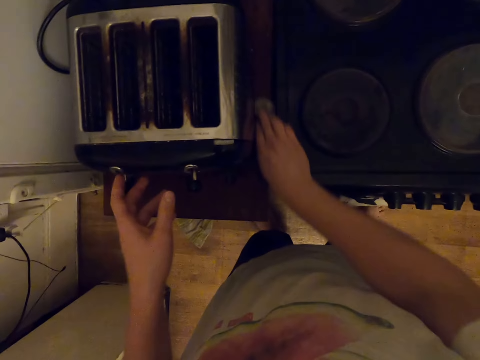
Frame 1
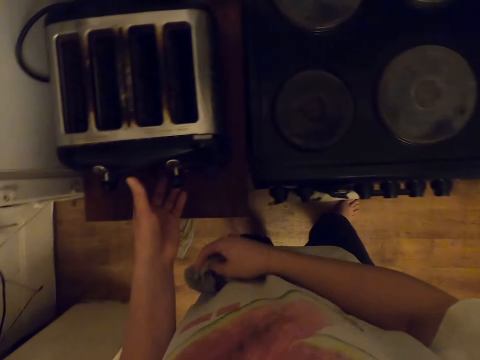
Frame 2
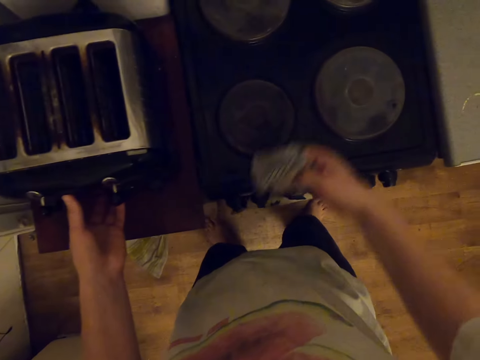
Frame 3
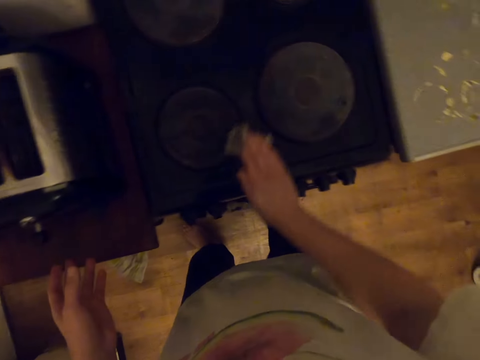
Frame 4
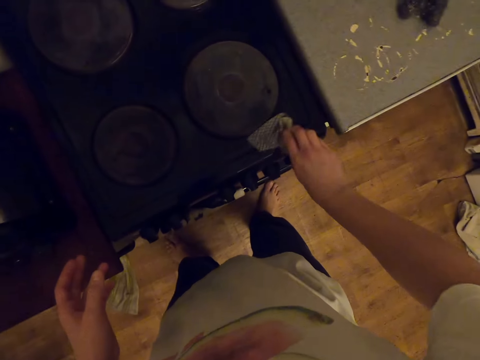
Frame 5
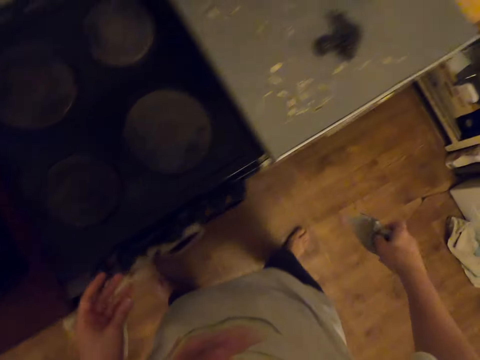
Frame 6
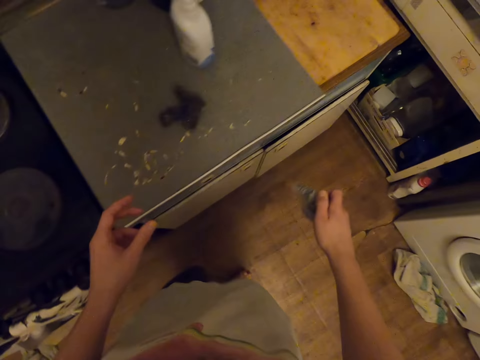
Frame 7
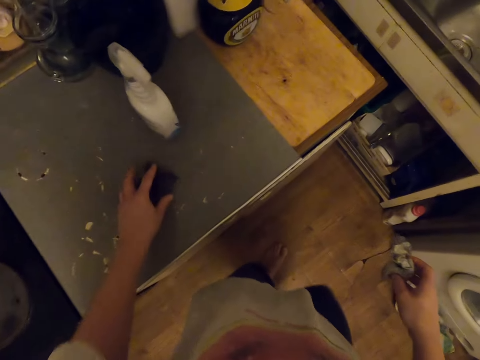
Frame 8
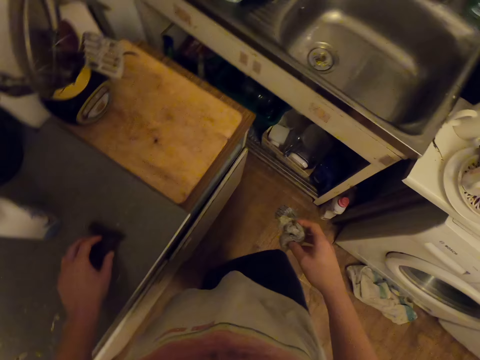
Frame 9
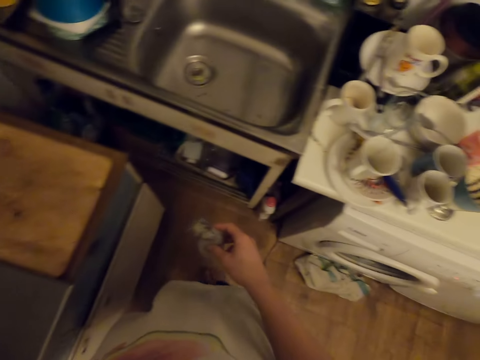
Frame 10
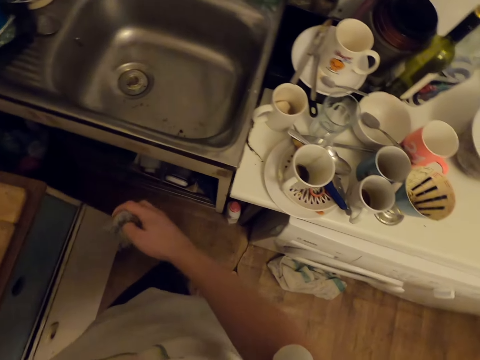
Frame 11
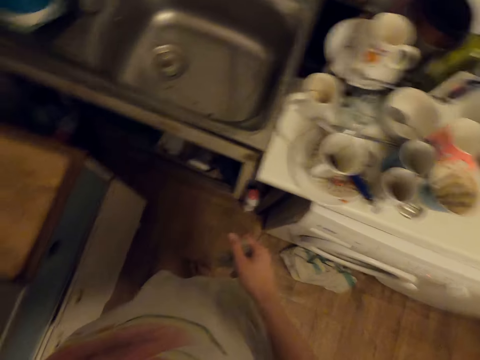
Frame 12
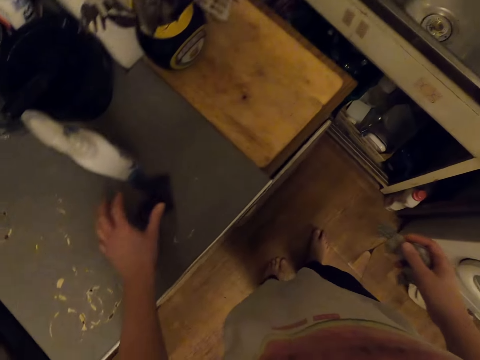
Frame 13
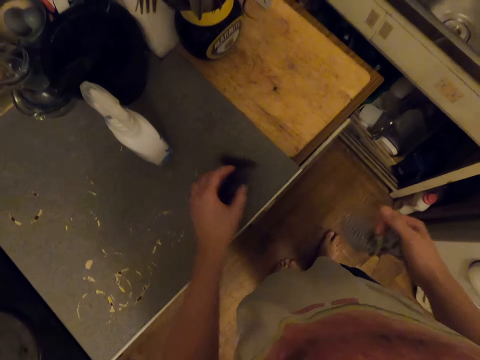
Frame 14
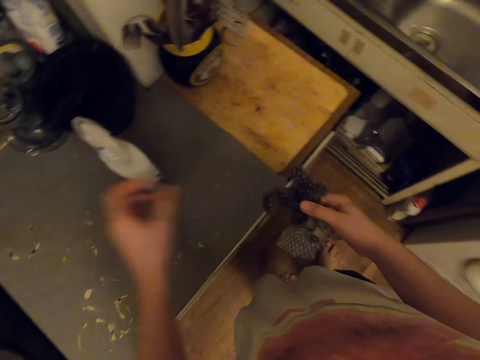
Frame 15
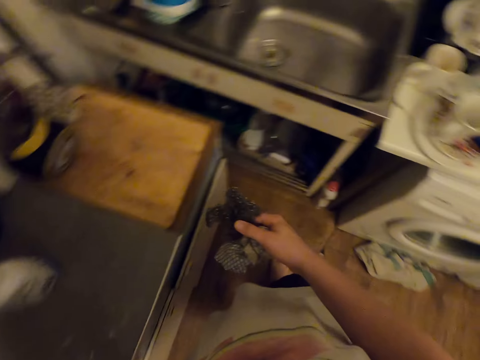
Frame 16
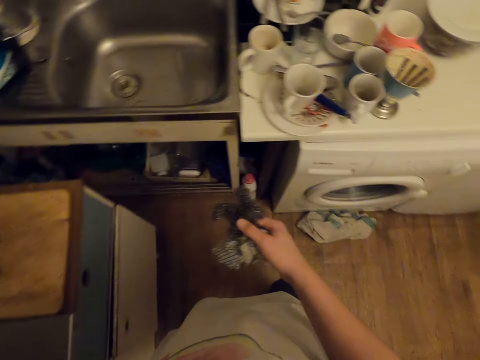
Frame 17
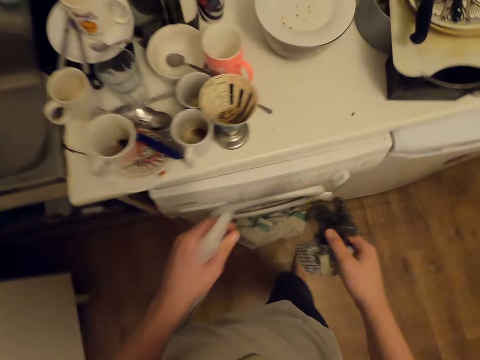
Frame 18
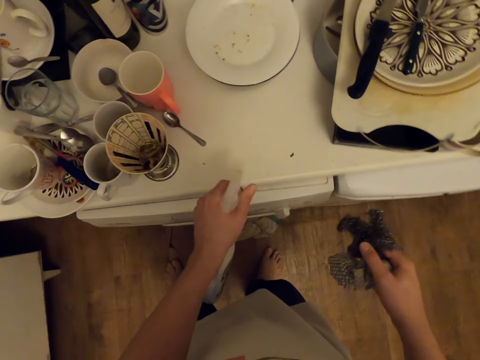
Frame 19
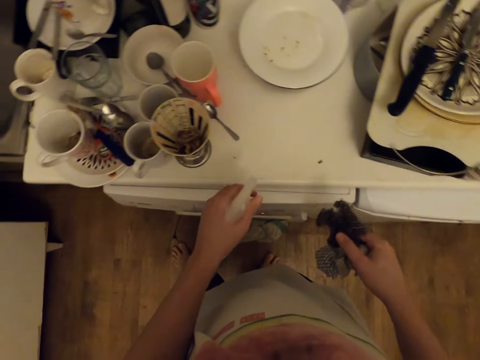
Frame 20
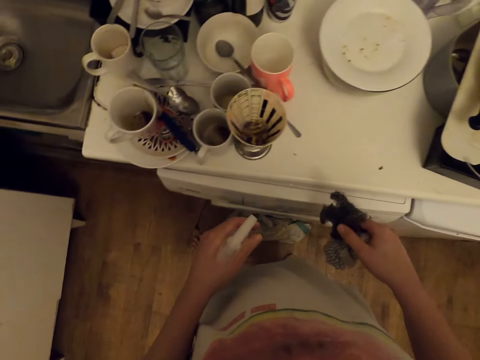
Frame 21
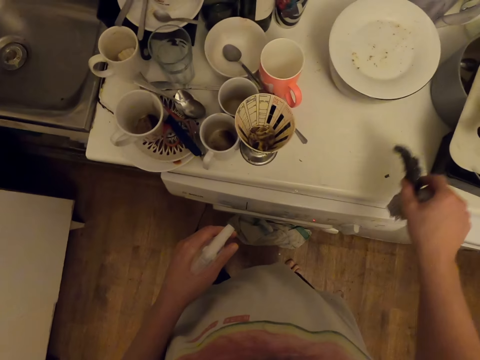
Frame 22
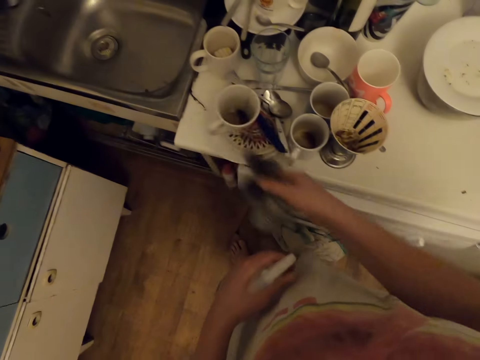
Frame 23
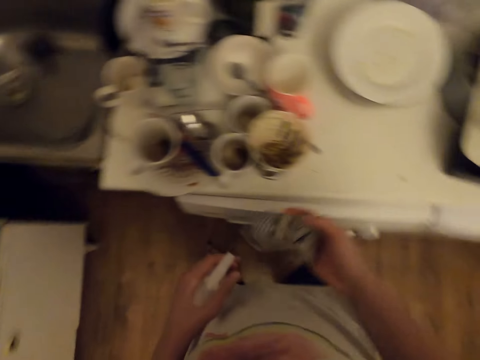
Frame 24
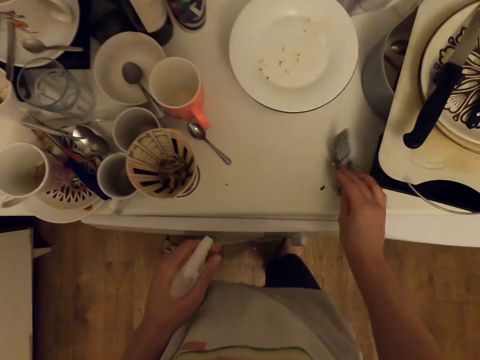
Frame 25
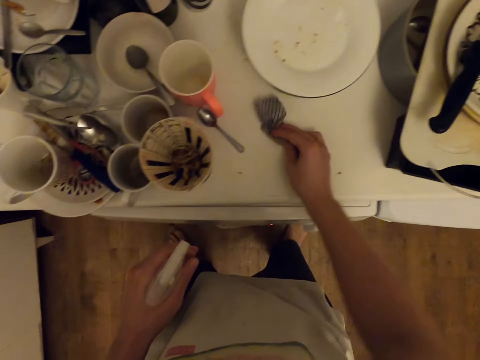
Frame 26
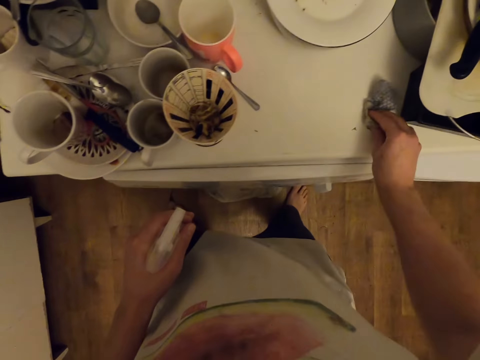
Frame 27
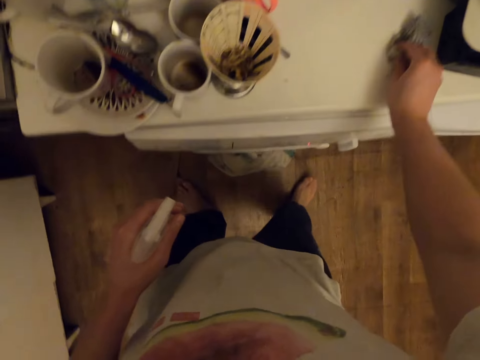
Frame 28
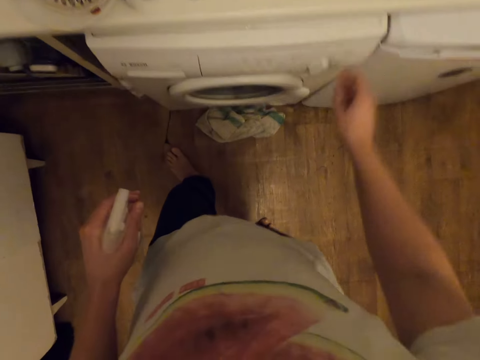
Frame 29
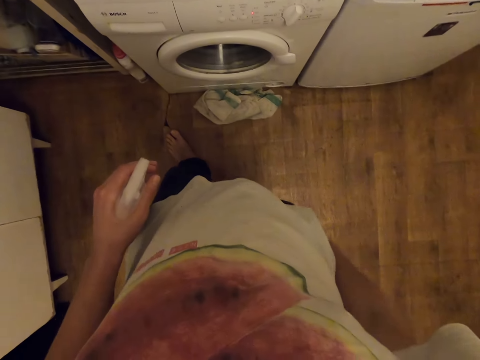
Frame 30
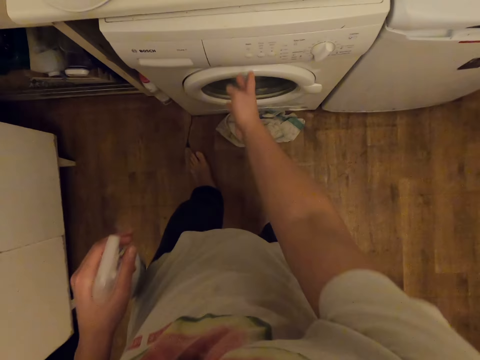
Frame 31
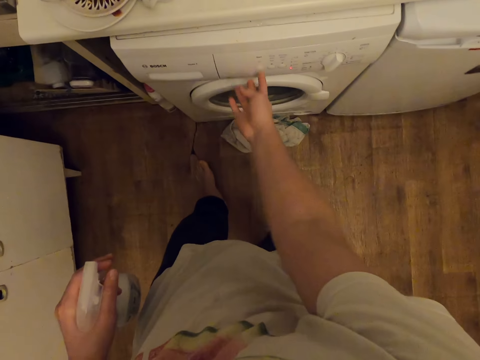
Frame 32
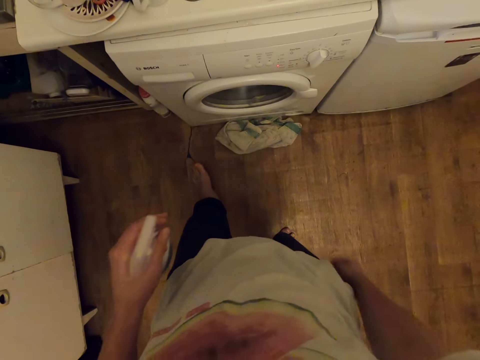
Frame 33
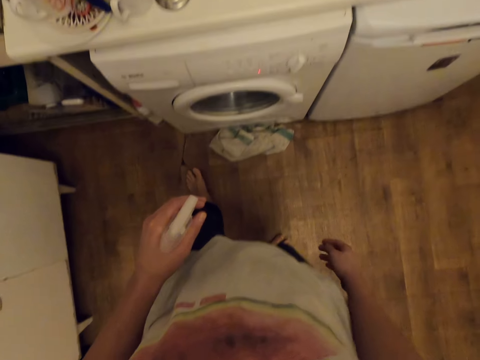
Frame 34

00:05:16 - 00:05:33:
The camera wearer cleans the table with a towel. They clean the oven with the towel. They move around the kitchen and hold a cloth. They pick the steel wool from the table. They look around. They move around the kitchen. They pick the cloth. They pick the window rinse from the table. They move around the kitchen. They apply the window rinse on top of the dry cleaner. They throw the steel wool into the sink. They wipe a work top. They clean the dry cleaner with the towel. They look around. They operate a washing machine.

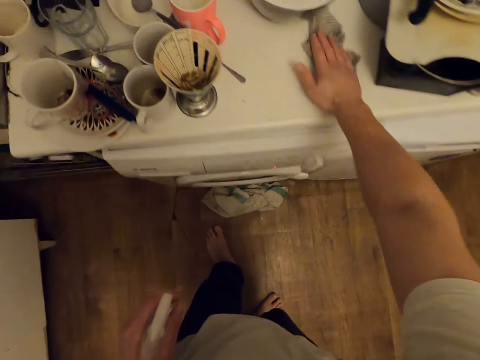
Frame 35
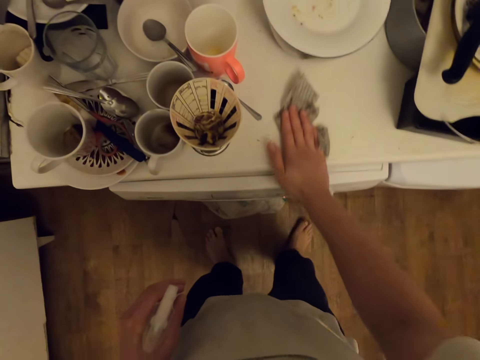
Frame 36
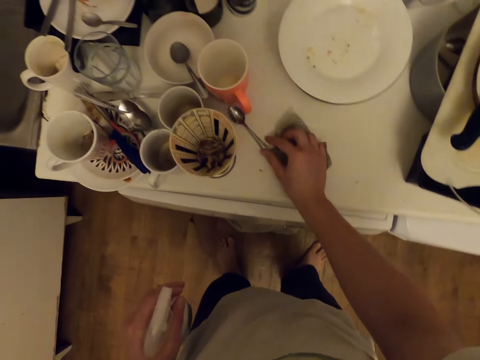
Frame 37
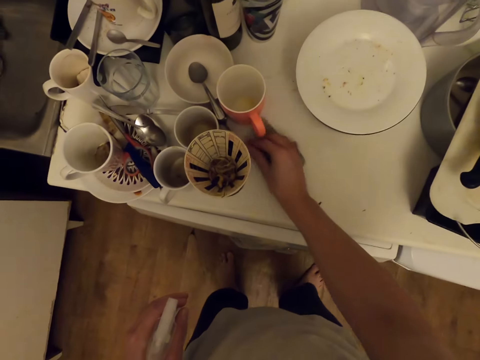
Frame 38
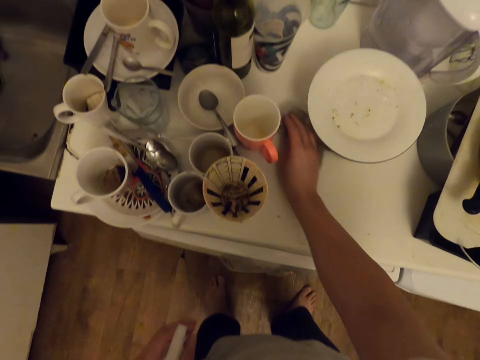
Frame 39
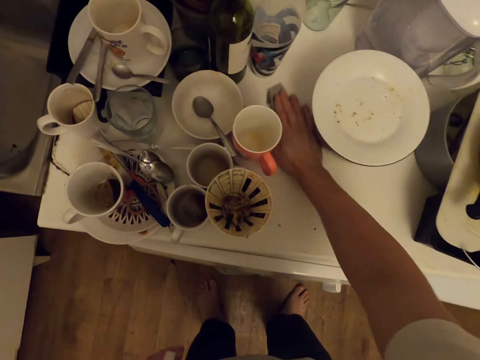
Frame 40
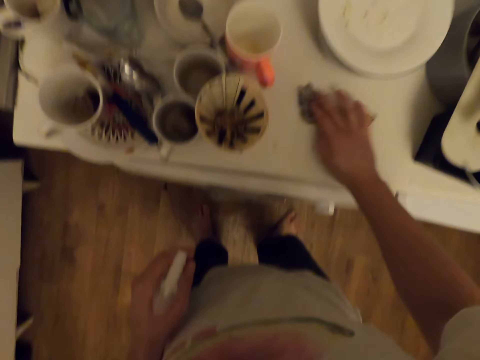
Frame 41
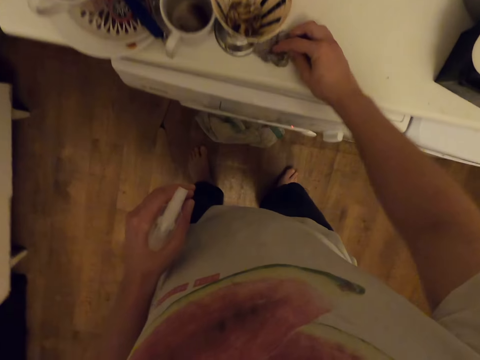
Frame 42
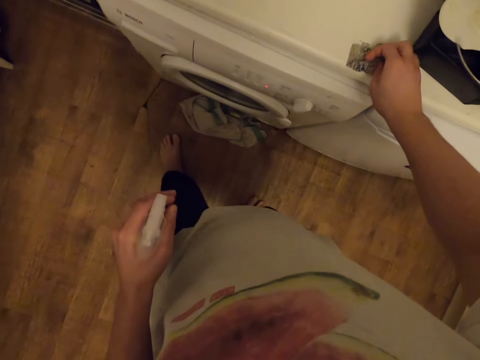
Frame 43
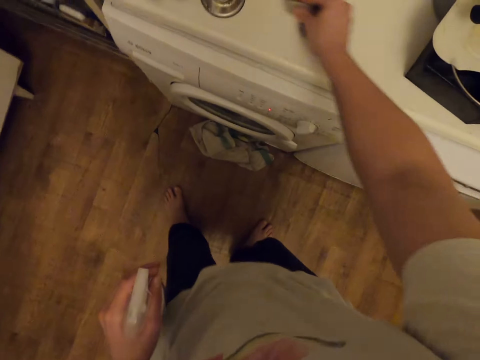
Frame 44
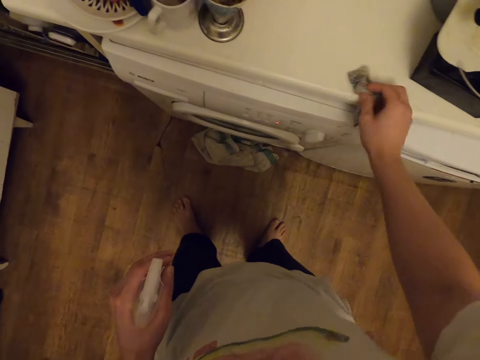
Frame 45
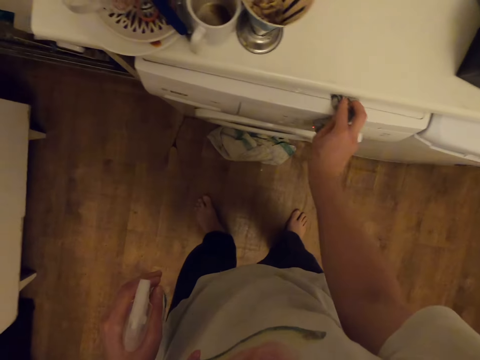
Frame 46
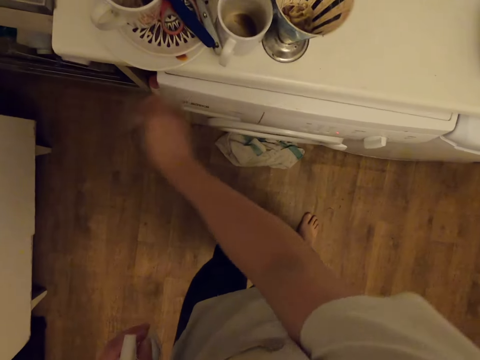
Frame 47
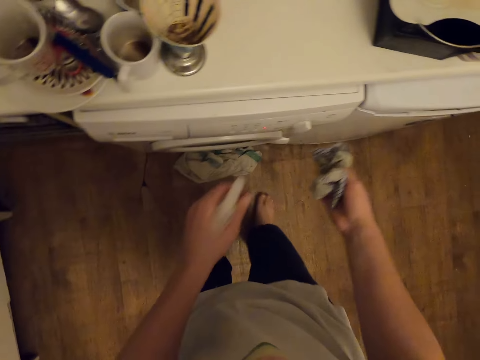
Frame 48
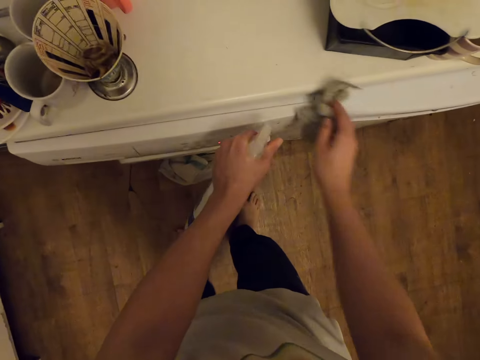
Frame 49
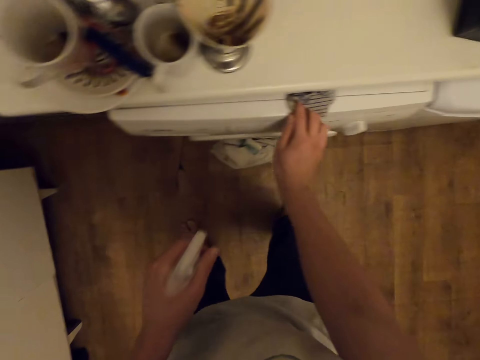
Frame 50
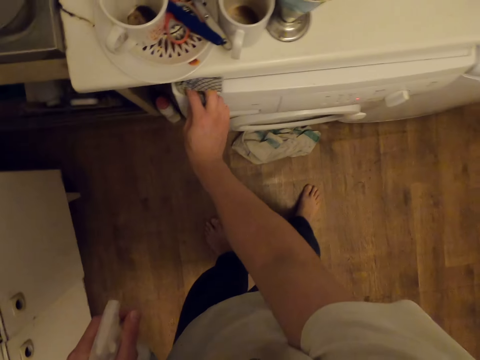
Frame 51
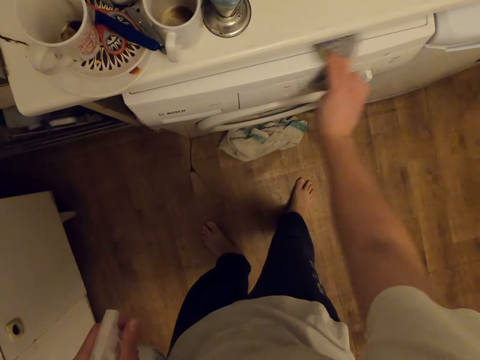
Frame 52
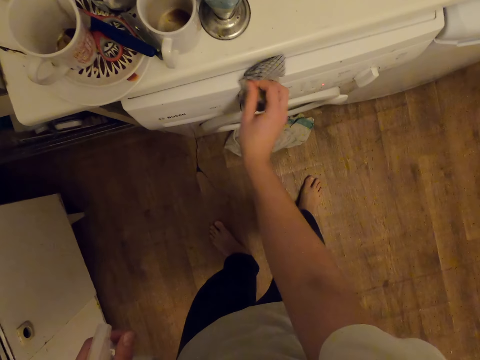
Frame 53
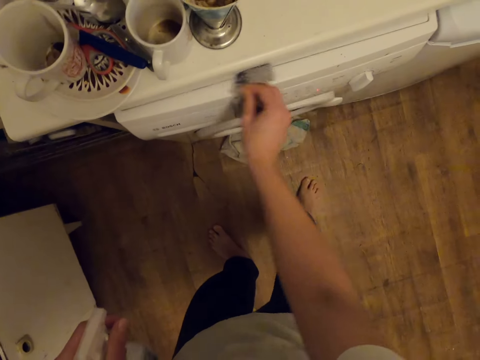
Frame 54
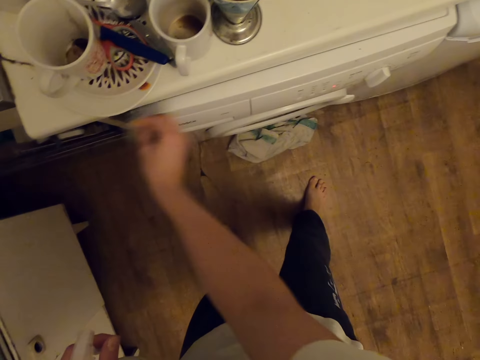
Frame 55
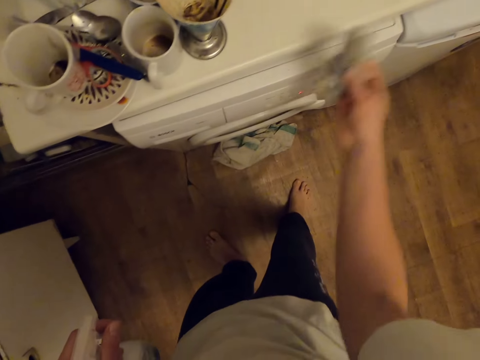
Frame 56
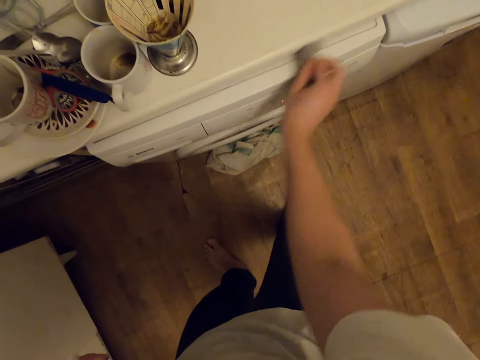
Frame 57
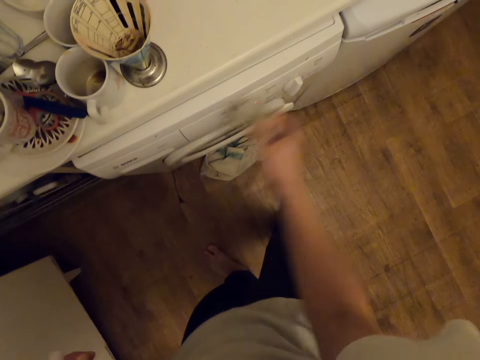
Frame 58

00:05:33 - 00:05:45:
The camera wearer cleans a work top. They move a spoon. They clean the work top. They touch a knob. They apply the window rinse on top of the dry cleaner. They clean the dry cleaner with a towel.
